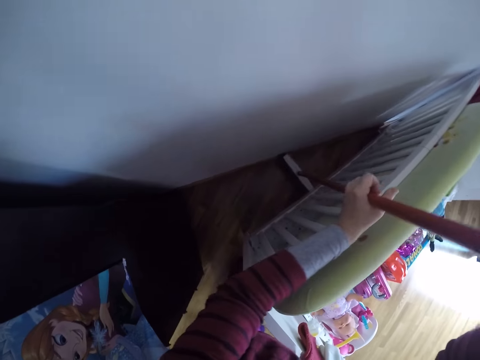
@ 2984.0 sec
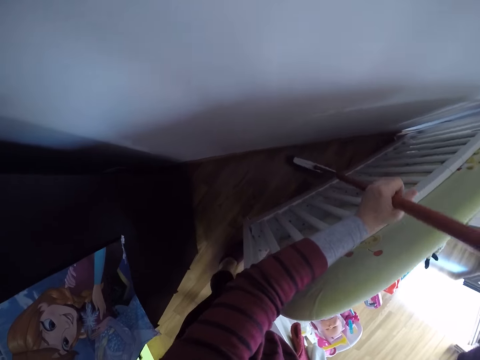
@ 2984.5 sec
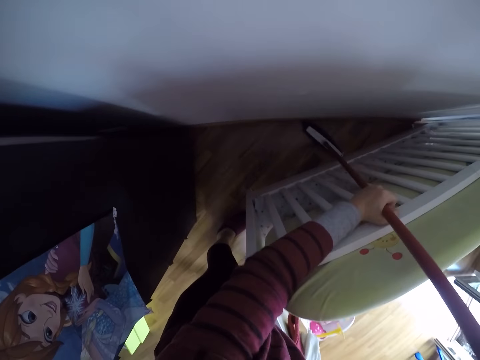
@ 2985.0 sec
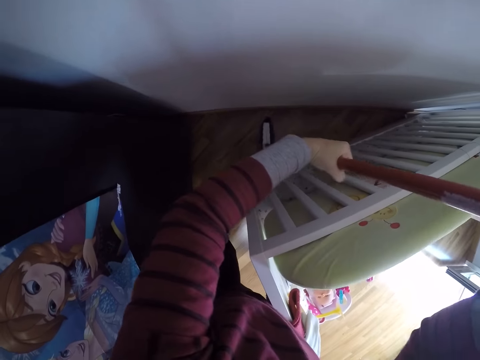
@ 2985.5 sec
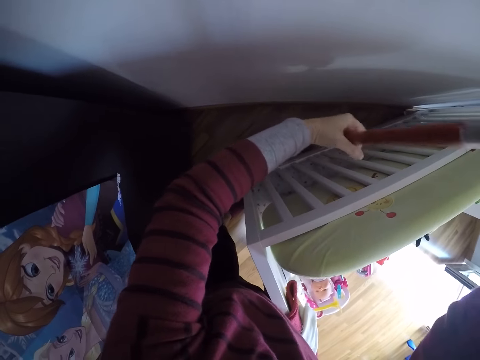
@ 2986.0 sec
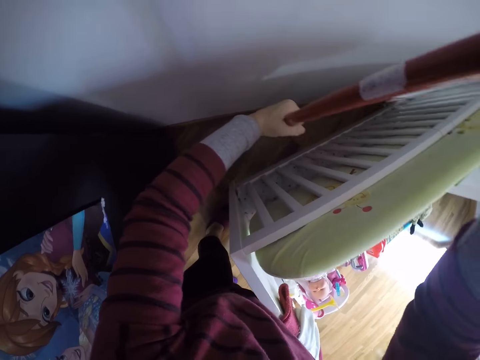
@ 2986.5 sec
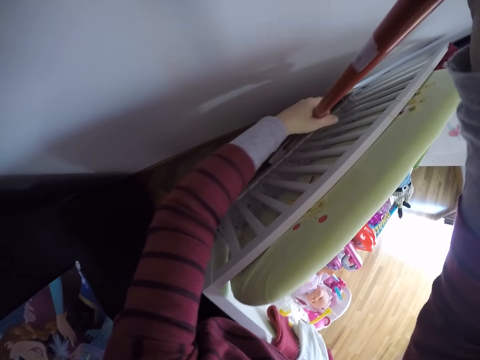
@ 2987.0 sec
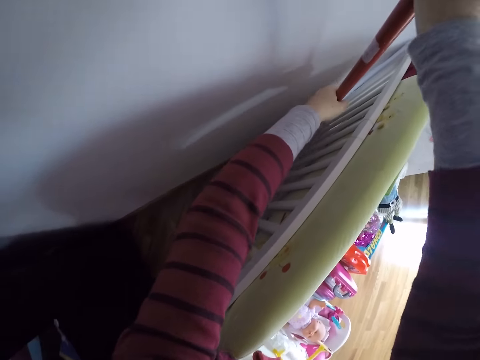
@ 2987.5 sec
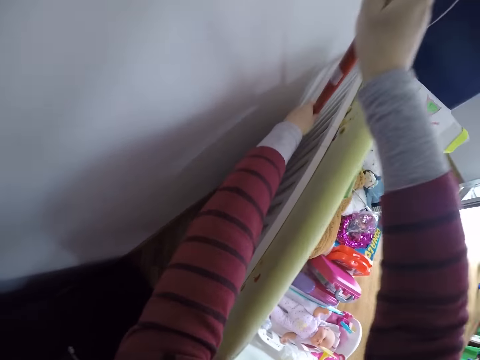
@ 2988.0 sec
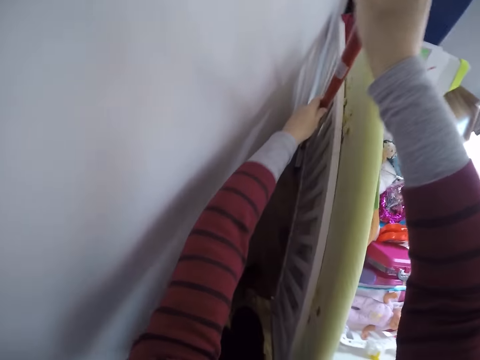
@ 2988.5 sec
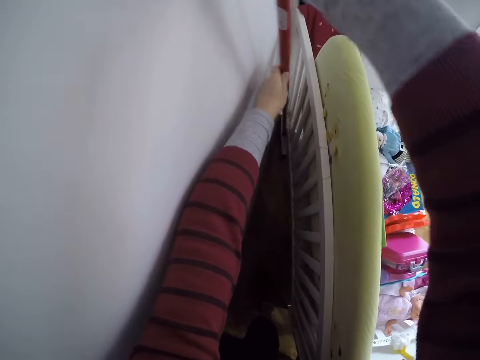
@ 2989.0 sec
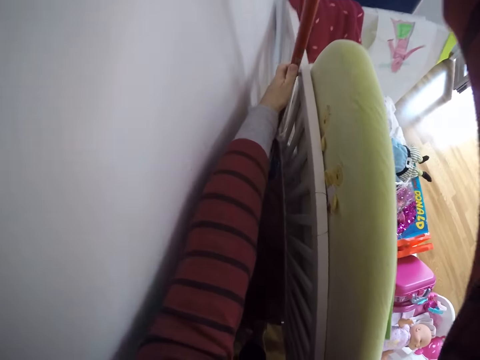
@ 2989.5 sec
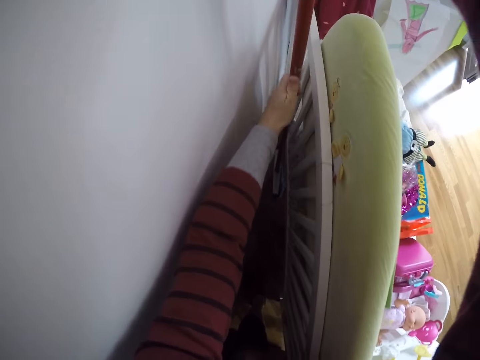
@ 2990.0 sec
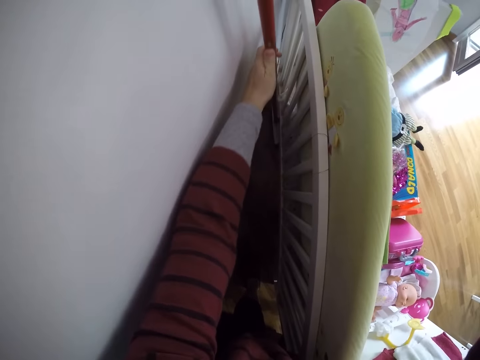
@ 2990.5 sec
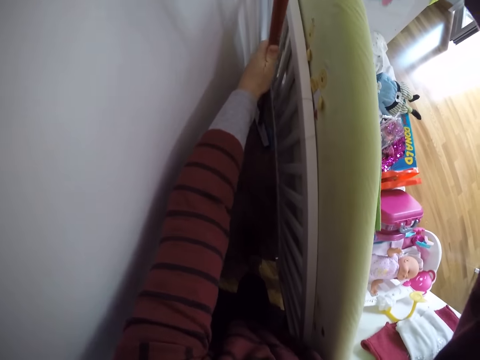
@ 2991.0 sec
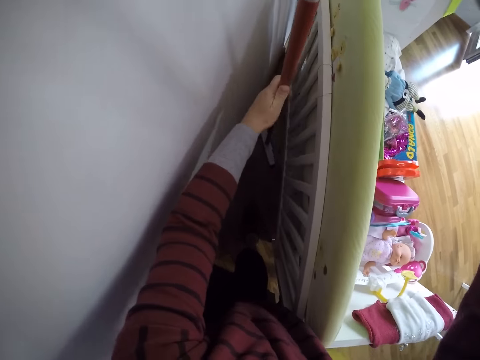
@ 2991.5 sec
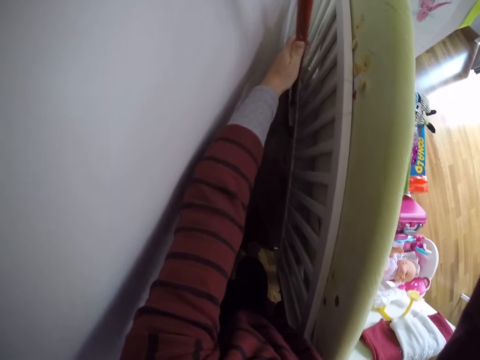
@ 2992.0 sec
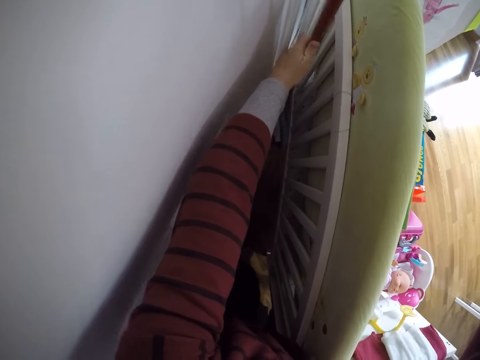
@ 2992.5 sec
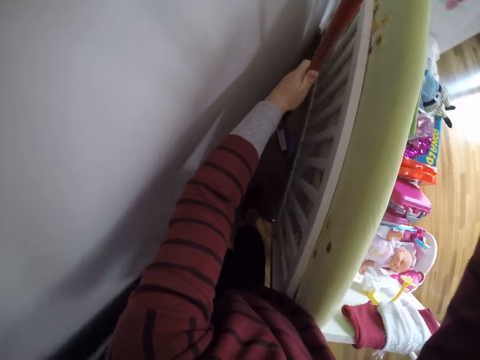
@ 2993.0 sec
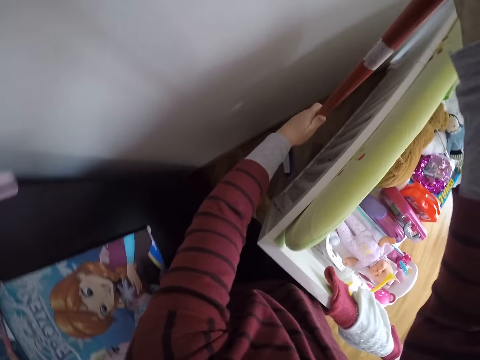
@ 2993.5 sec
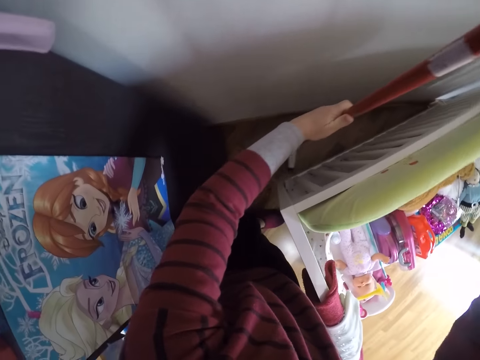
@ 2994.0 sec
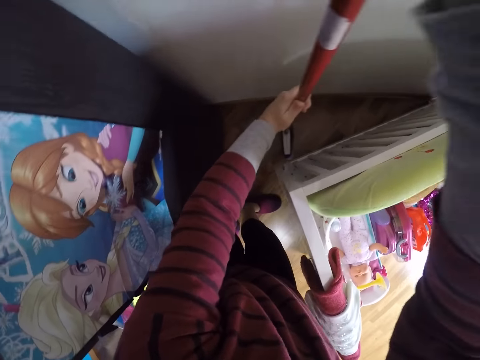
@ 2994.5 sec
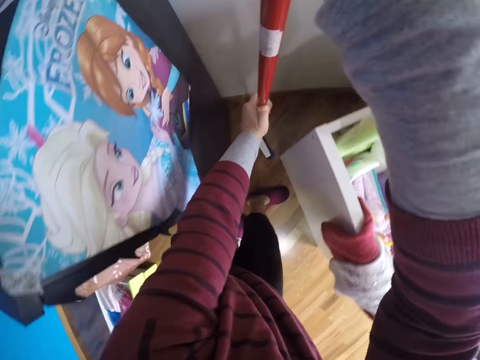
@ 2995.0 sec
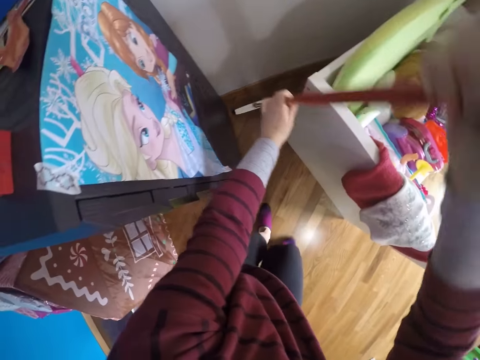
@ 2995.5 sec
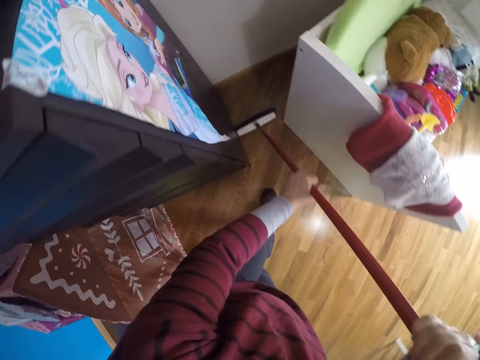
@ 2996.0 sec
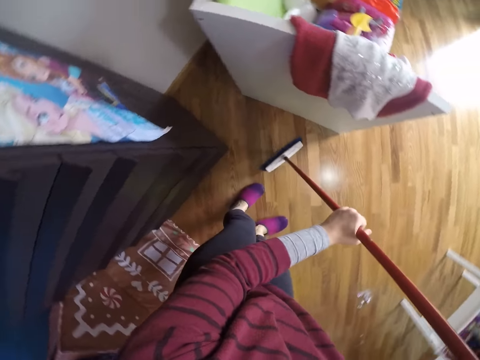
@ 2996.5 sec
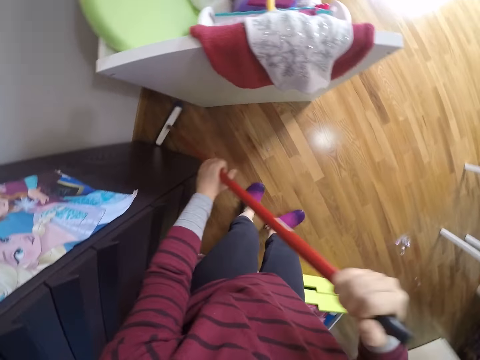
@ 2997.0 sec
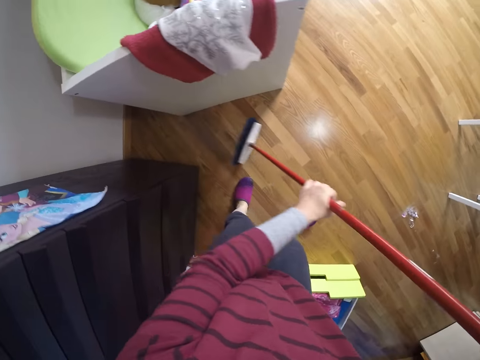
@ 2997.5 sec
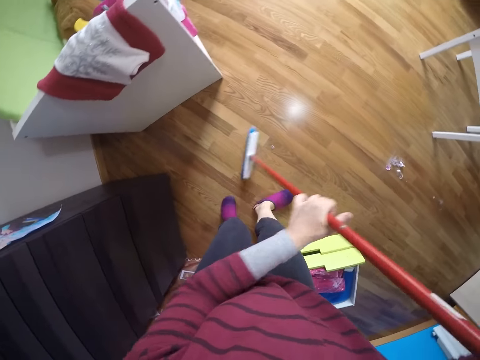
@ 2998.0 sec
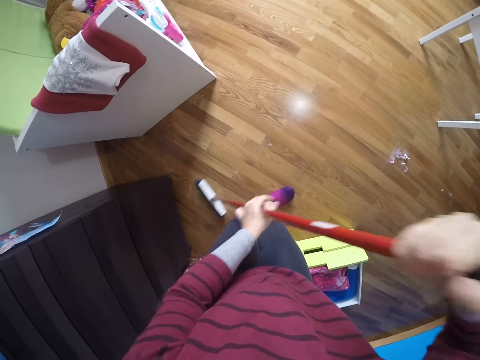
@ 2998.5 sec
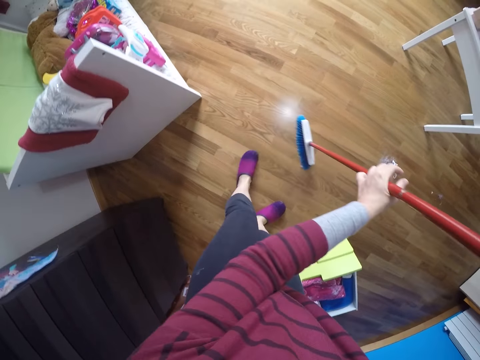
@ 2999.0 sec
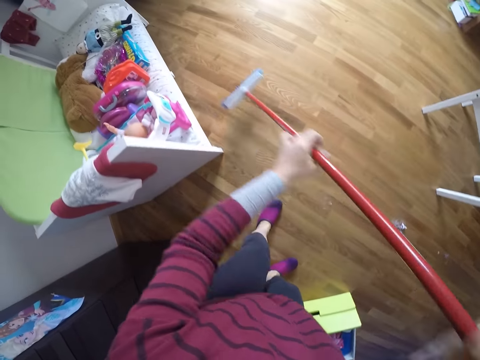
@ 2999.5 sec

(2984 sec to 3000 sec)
The camera wearer sweeps the house with a long handled broom. They move backwards. They sweep the house with the long handled broom.

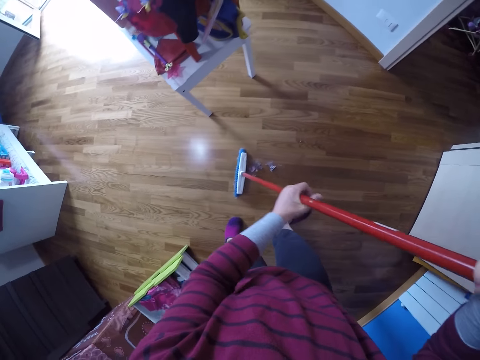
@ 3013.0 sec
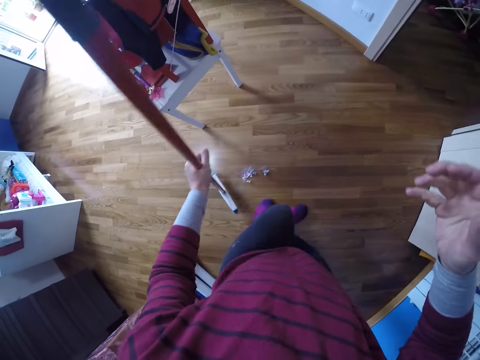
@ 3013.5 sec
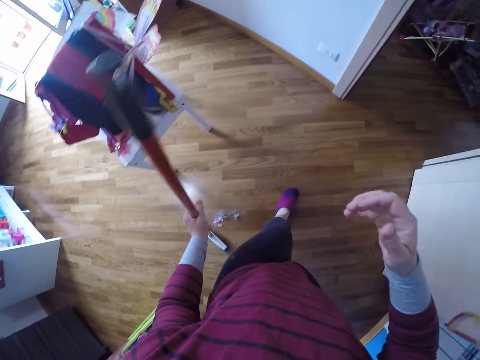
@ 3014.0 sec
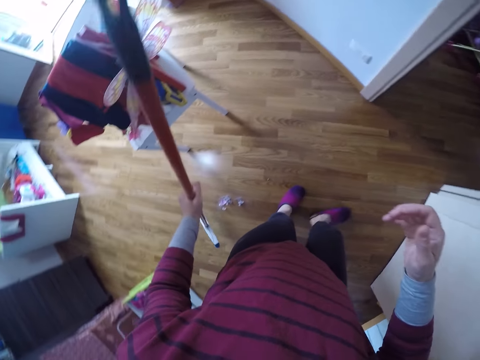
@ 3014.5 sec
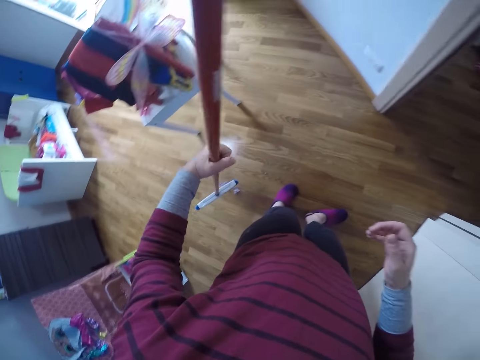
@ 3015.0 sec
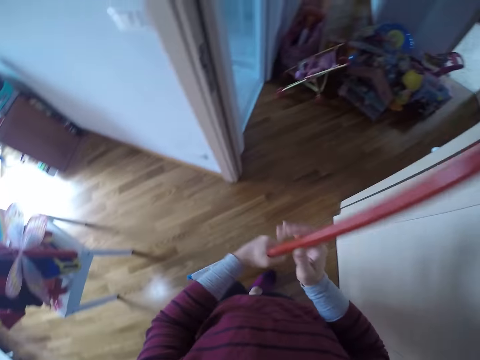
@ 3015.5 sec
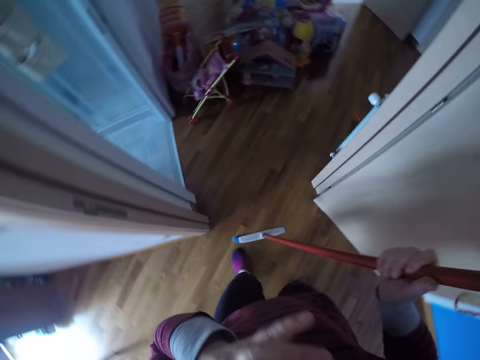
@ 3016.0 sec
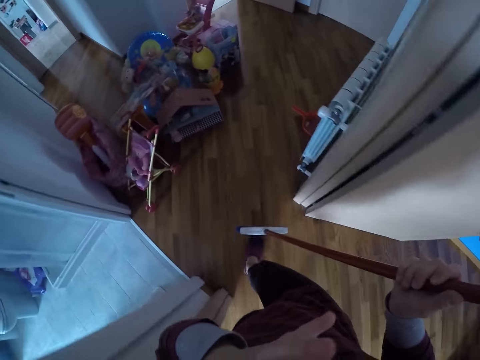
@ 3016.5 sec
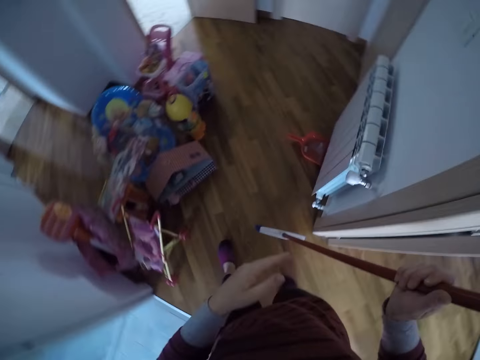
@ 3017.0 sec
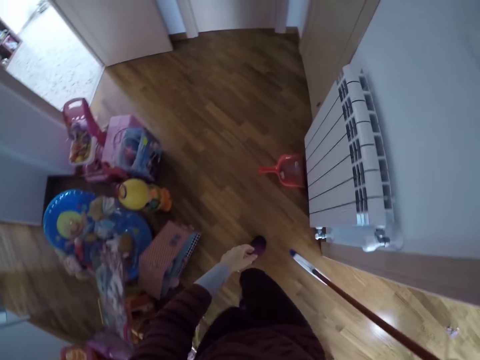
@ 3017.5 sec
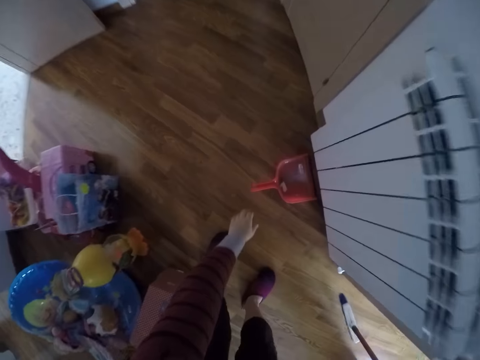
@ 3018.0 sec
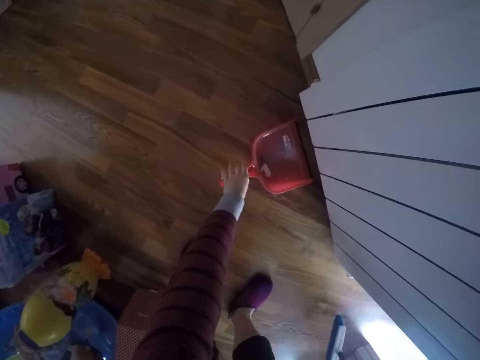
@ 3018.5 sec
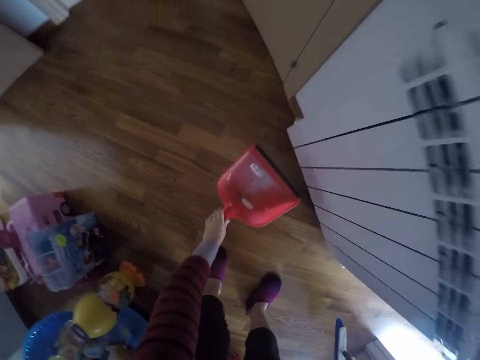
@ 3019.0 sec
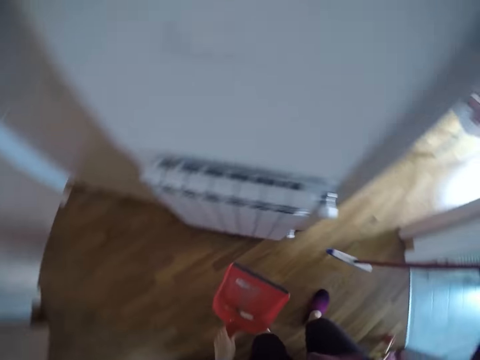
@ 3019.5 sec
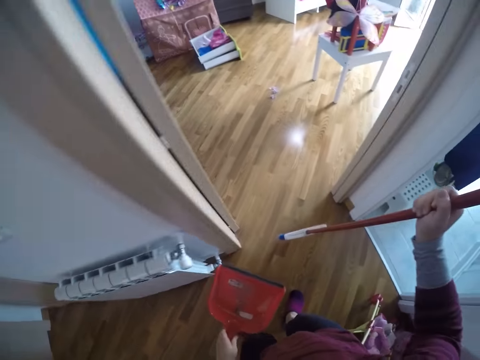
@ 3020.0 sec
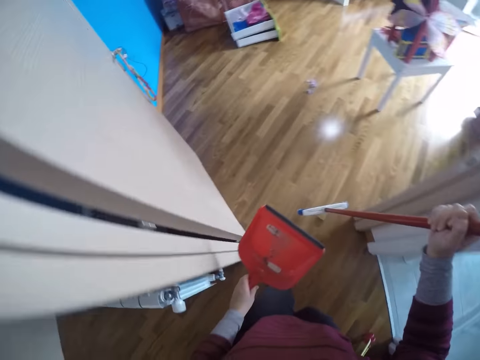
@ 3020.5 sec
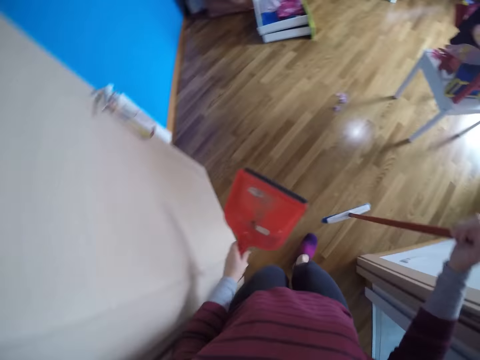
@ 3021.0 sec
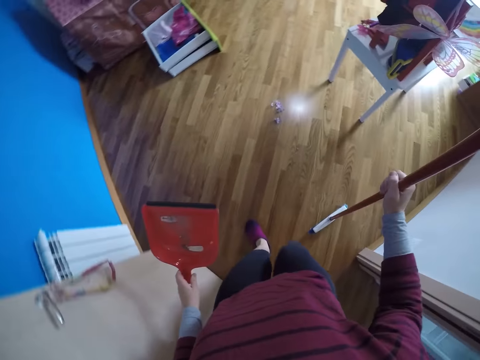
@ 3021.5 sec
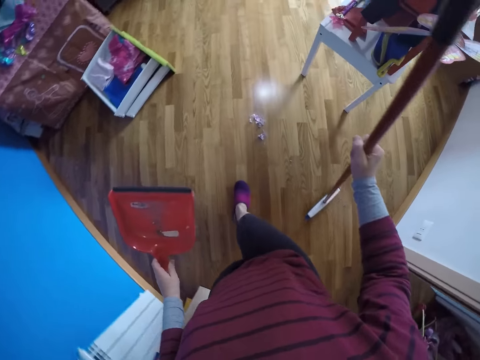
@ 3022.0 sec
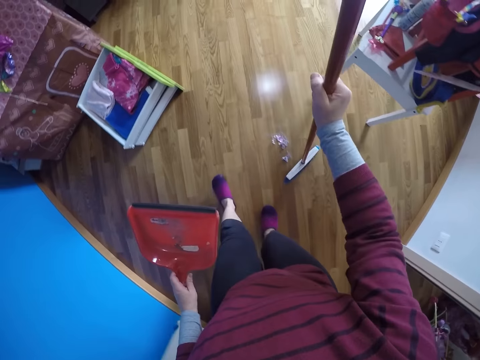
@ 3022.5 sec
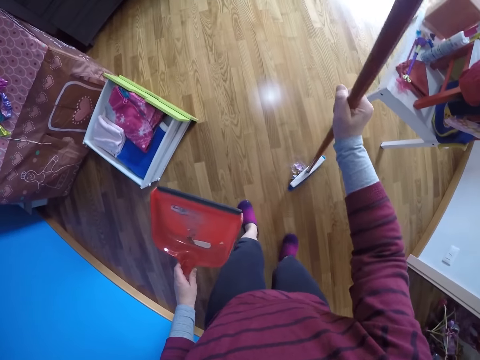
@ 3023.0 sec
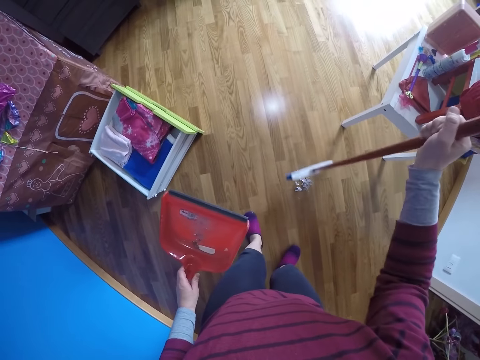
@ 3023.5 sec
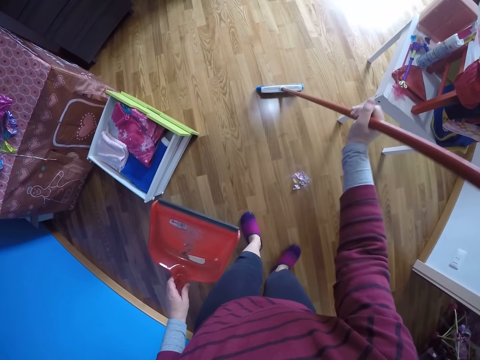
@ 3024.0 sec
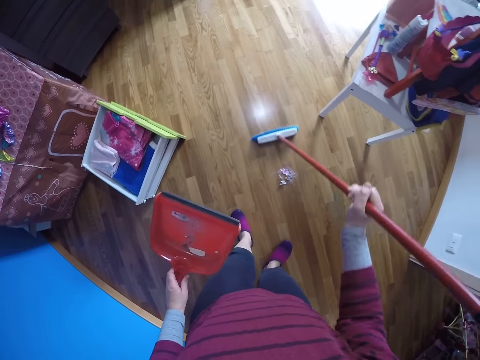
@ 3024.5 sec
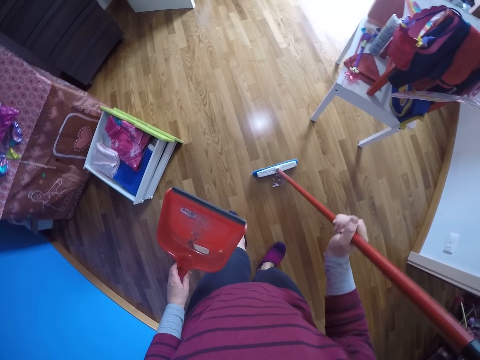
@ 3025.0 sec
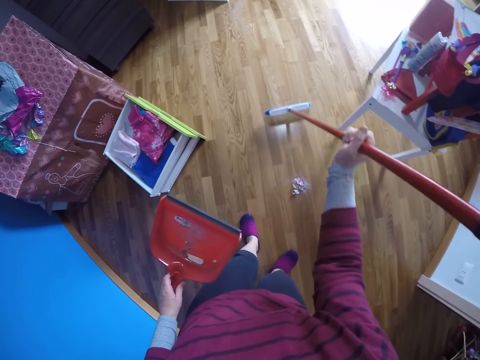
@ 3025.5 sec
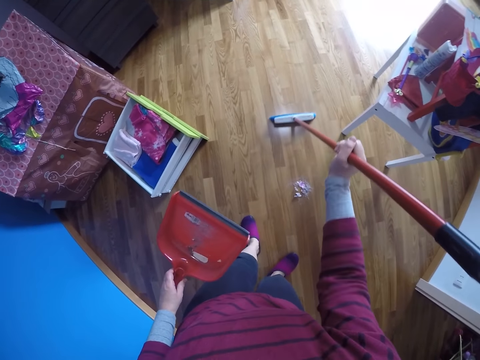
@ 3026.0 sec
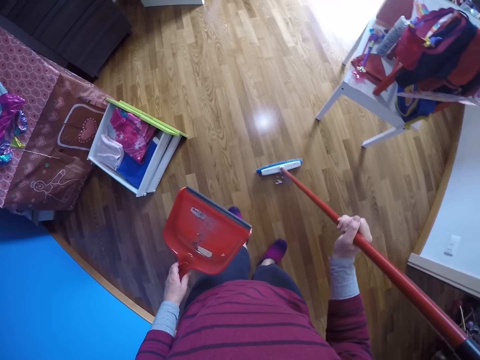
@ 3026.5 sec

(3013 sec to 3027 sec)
The camera wearer takes her right hand off the floor brush. She walks out of the room. She looks around. She passes the floor brush to her right hand. She touches her face with her left hand. She wipes her face with her hand. She walks around. She bends downwards. She picks up a dustpan on the floor with her left hand. She turns around. She walks into the room. She sweeps the house with the long handled broom. She gathers the dirt with the floor brush in her right hand.
